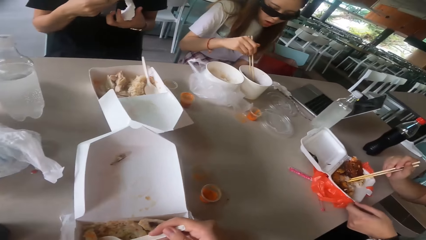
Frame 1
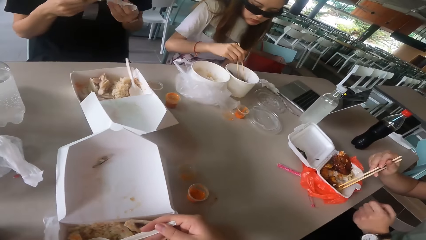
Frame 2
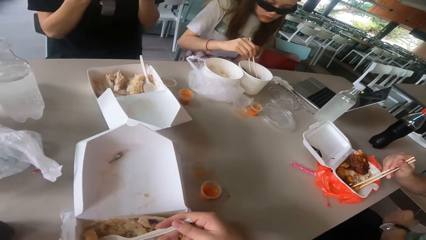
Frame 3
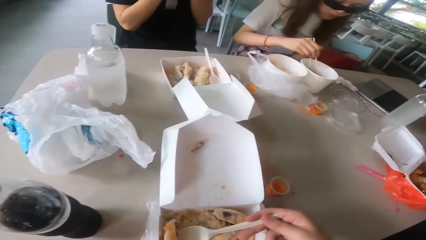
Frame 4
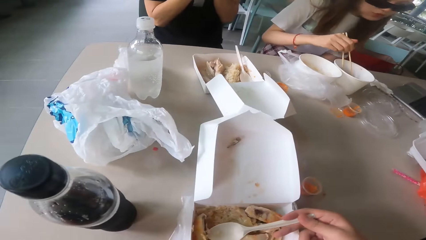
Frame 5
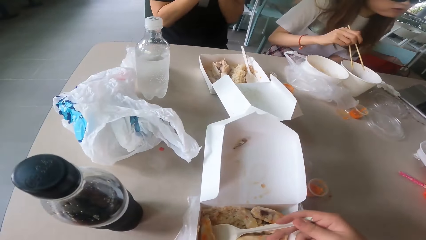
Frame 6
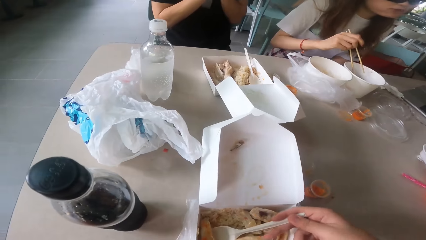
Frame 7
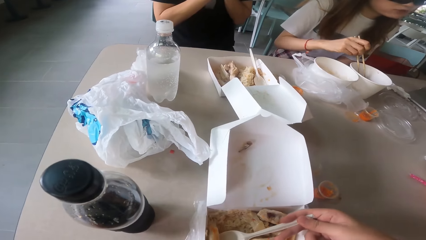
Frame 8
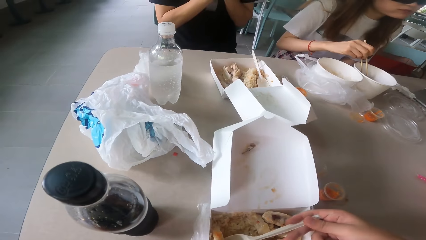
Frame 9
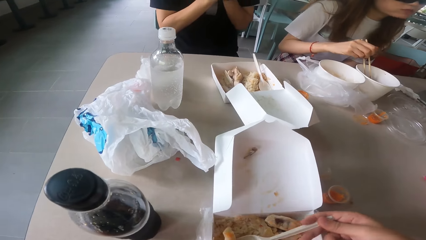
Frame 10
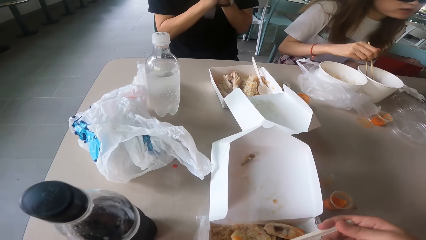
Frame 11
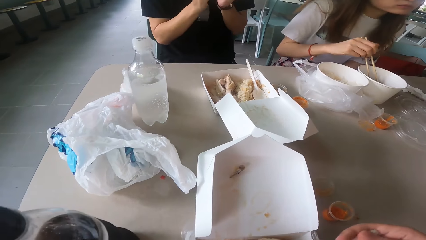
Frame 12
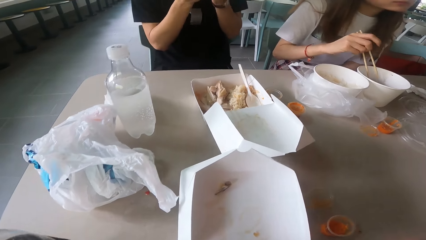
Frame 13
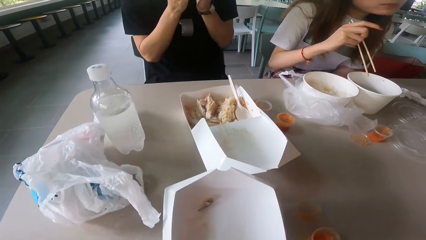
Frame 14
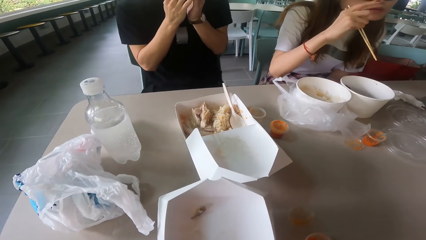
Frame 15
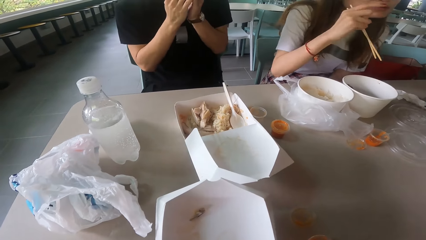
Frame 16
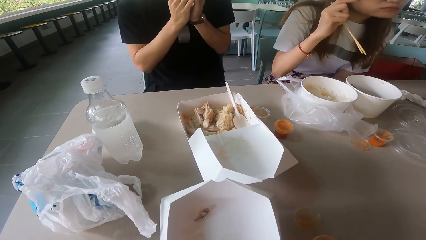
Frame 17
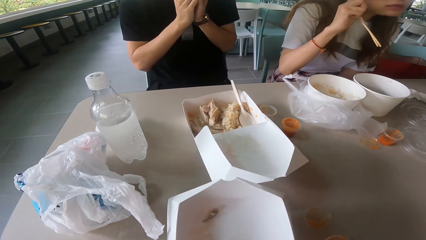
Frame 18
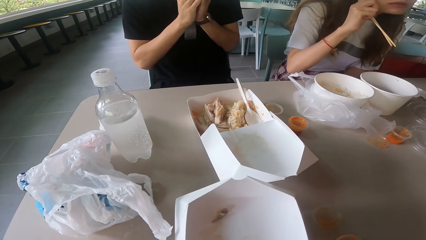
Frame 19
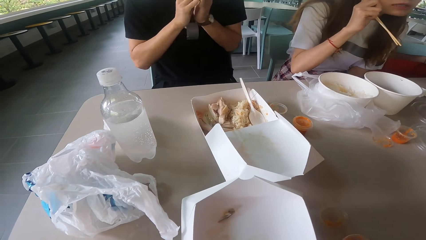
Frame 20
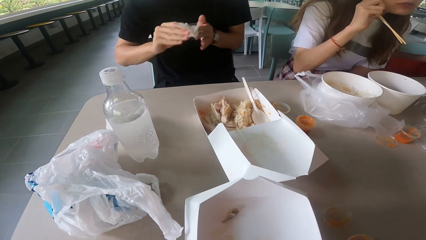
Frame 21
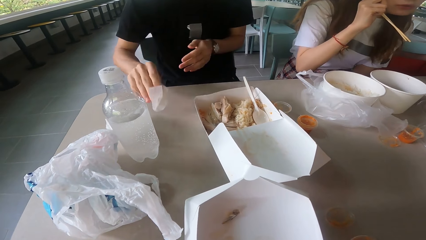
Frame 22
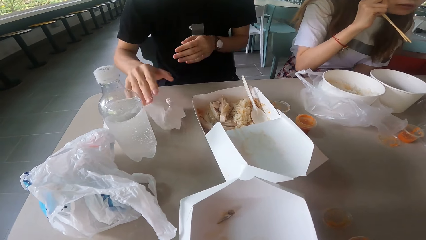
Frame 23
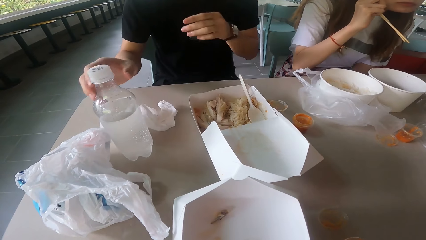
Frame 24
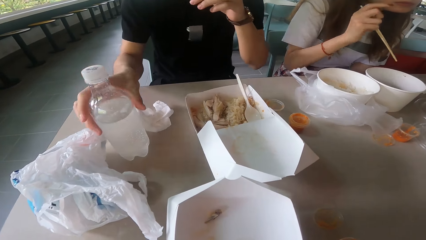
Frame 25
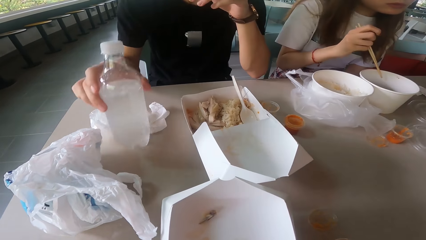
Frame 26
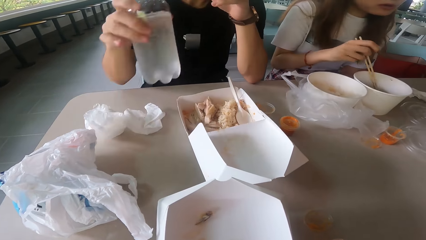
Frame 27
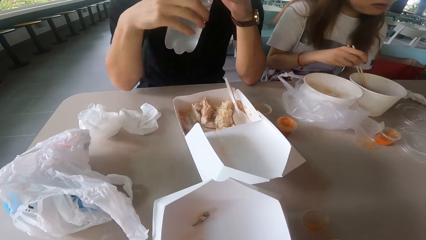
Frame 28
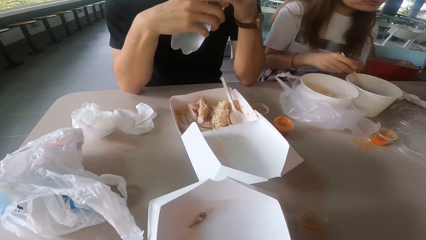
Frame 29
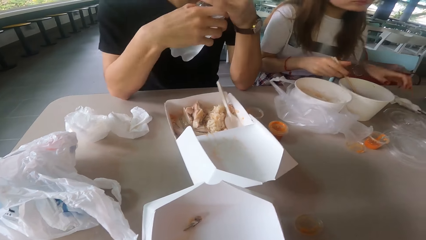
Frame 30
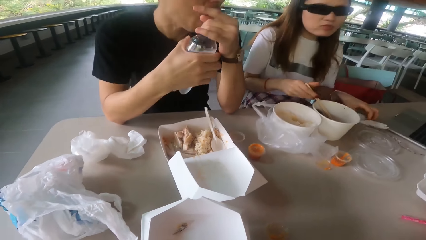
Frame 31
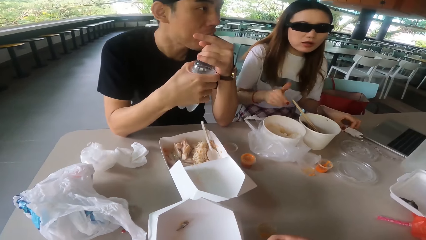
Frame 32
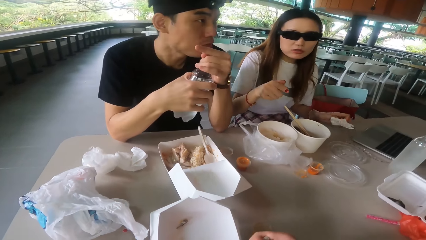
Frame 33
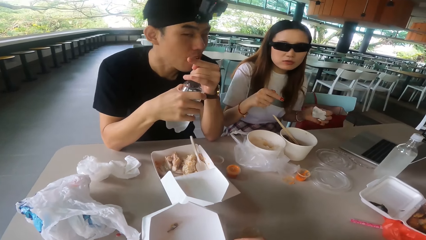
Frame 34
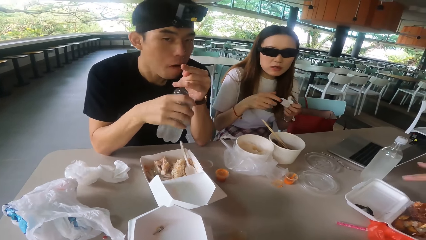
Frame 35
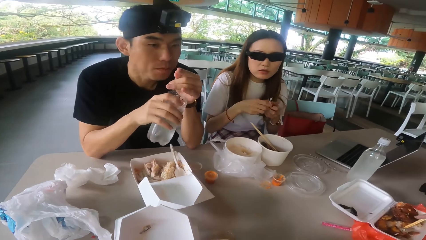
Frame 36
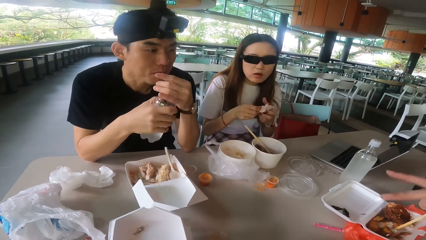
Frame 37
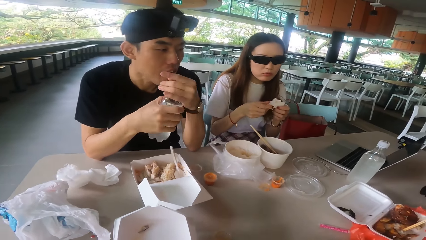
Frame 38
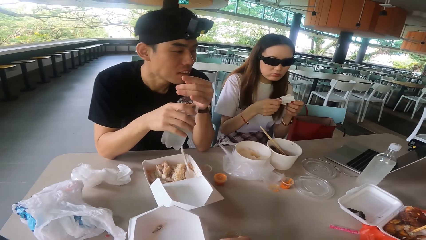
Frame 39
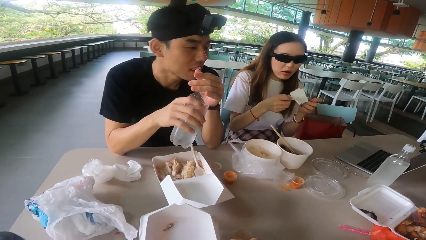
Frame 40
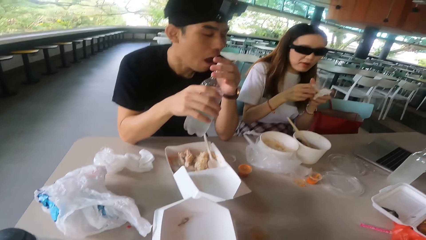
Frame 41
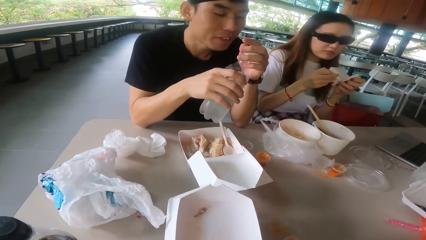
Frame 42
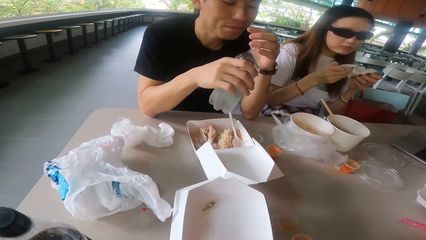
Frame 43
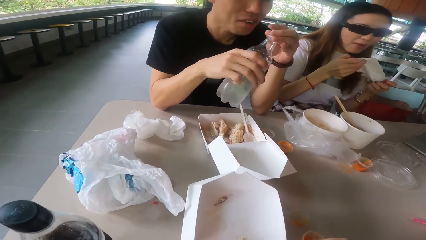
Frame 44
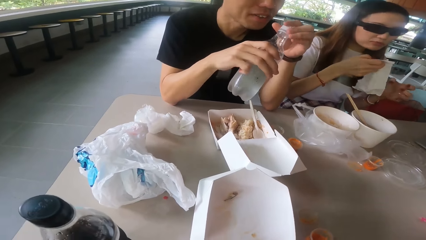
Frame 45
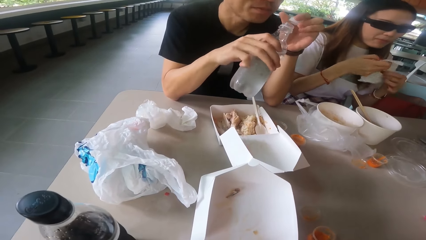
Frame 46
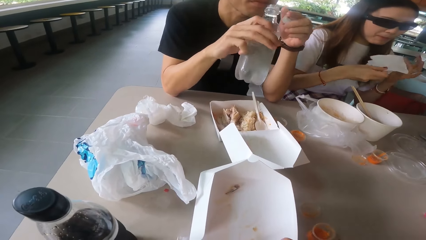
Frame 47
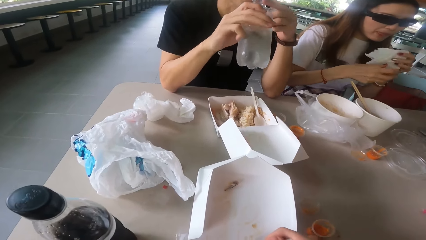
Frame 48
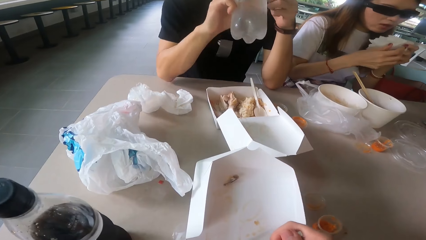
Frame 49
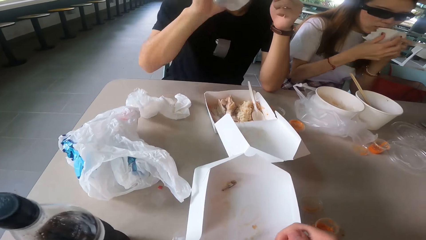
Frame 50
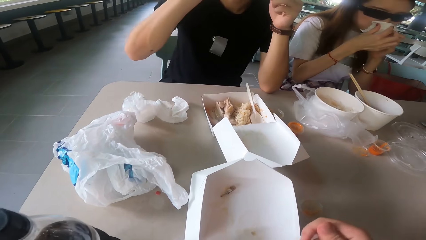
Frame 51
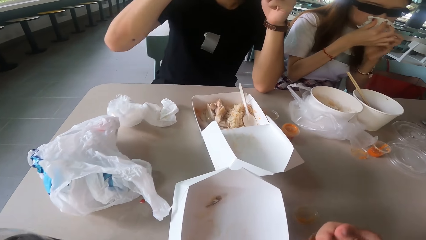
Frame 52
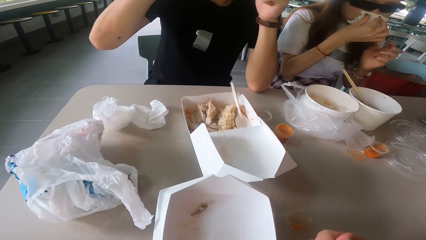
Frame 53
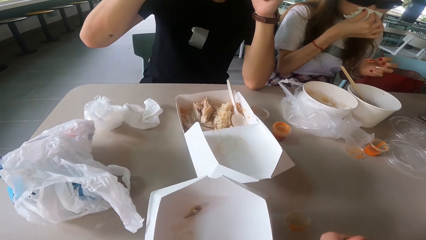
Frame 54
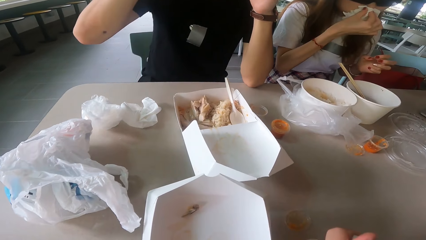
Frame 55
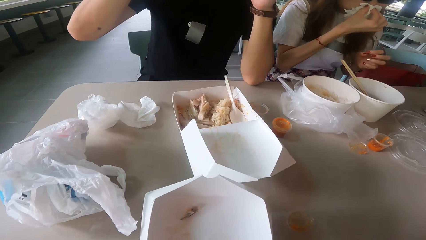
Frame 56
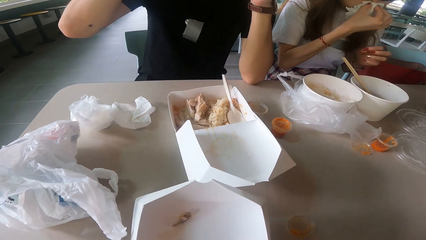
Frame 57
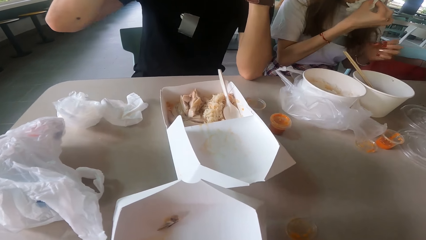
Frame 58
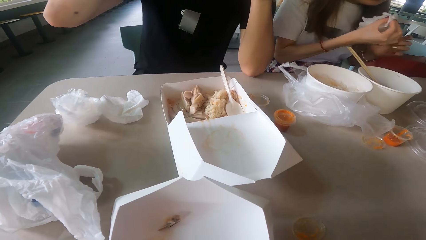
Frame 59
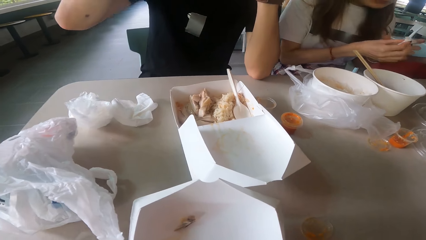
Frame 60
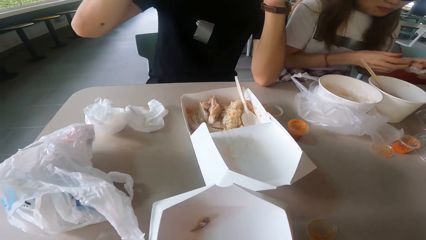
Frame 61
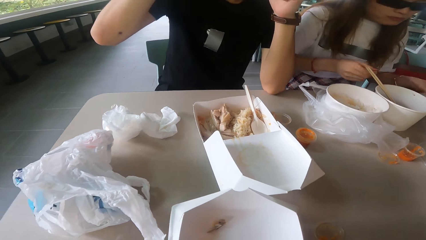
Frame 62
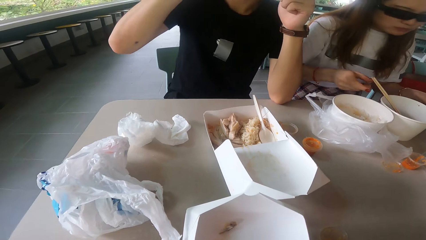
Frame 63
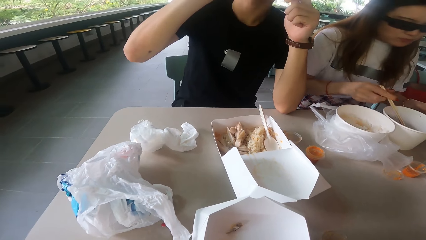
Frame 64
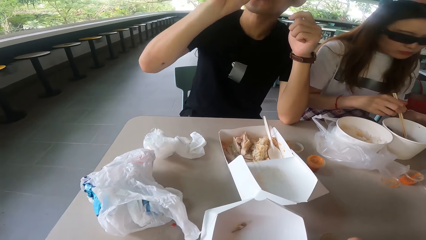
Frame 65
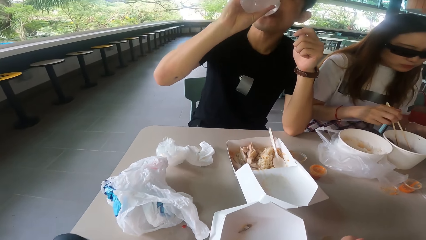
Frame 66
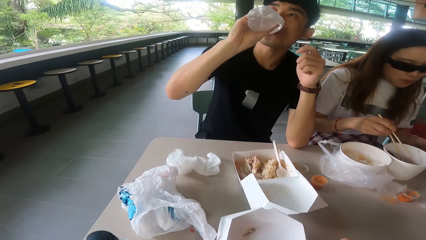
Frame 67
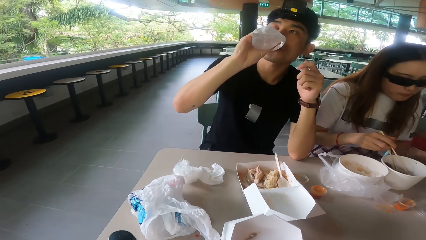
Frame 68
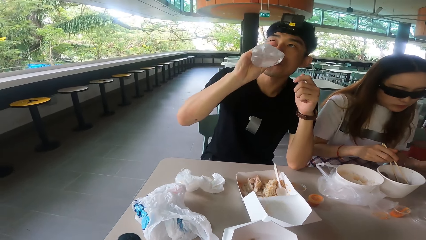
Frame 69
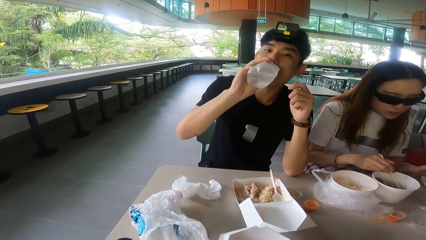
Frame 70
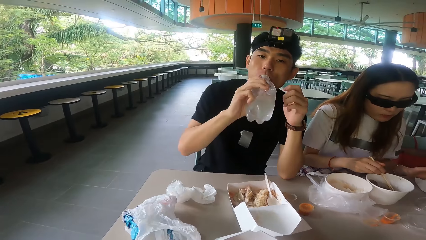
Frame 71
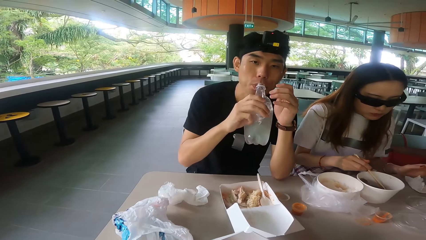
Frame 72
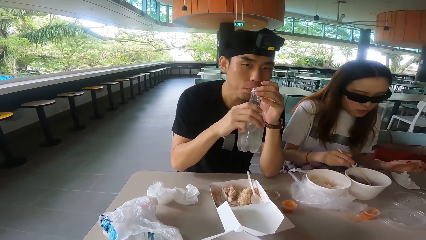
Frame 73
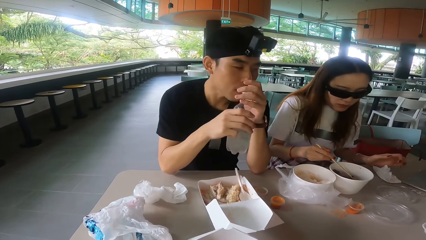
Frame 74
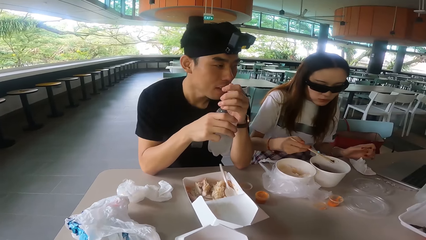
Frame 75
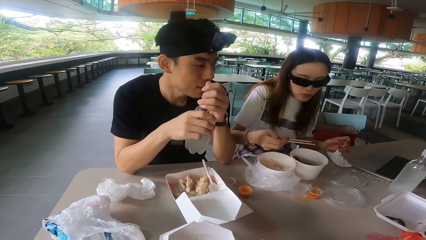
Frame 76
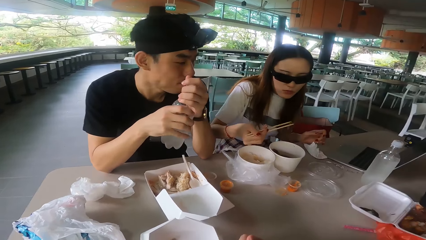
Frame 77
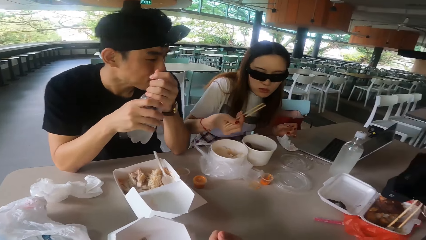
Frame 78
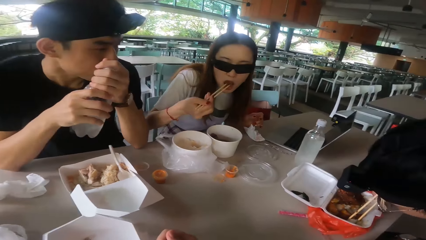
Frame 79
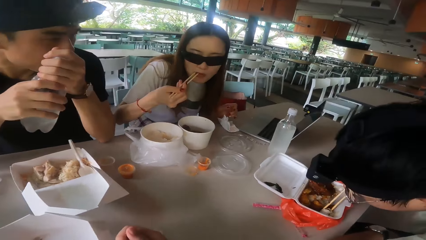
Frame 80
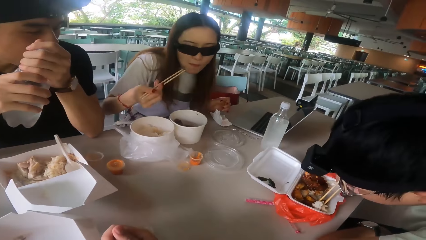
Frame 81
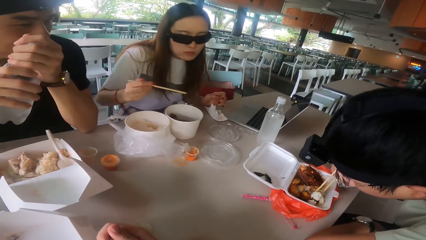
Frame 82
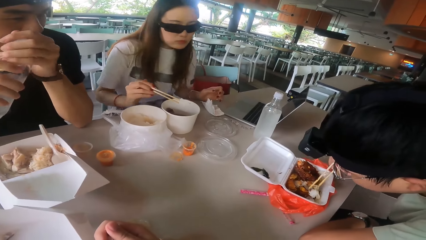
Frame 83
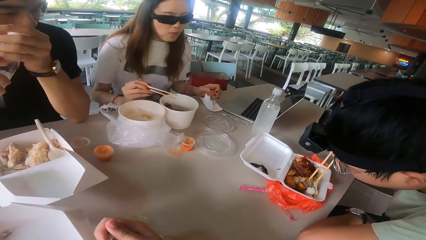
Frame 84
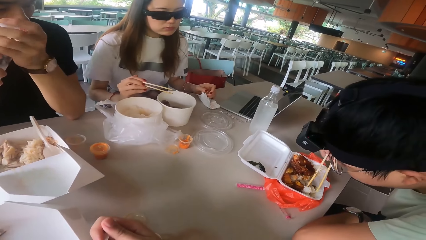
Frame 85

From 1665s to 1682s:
A woman dips her chopsticks in the dish. She touches her glasses. A man raises a serviette up. The camera wearer scoops food with a spoon. Another man pokes his food with chopsticks. The first man puts the serviette on the table. The camera wearer looks at the first man. The first man takes a bottle. The woman puts her chopsticks in the dish and takes a handkerchief on the table. The first man opens the bottle. The woman unfolds the handkerchief. The first man drinks water from the bottle. The camera wearer looks at the first man. The woman blows her nose and puts the handkerchief on the table. She takes a piece of meat with her chopsticks. The camera wearer looks at the table. The first man covers the bottle.
